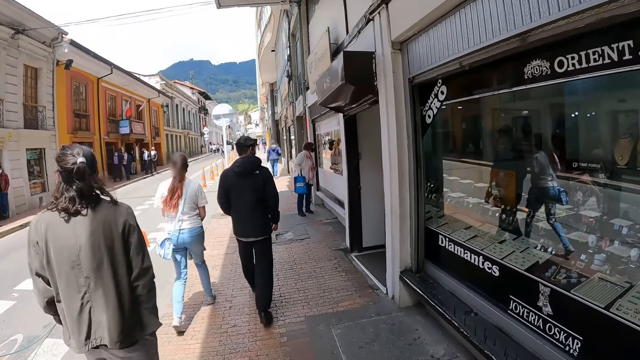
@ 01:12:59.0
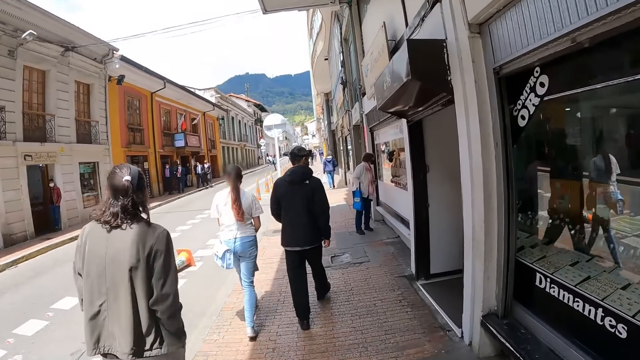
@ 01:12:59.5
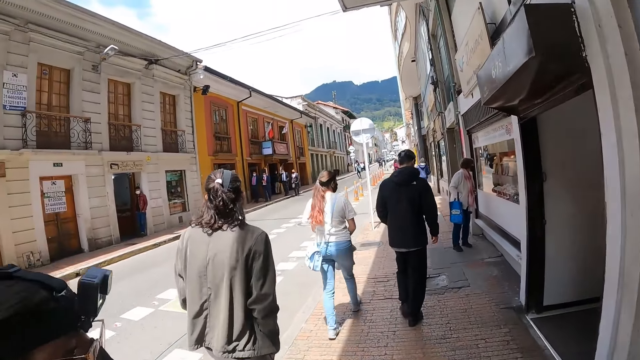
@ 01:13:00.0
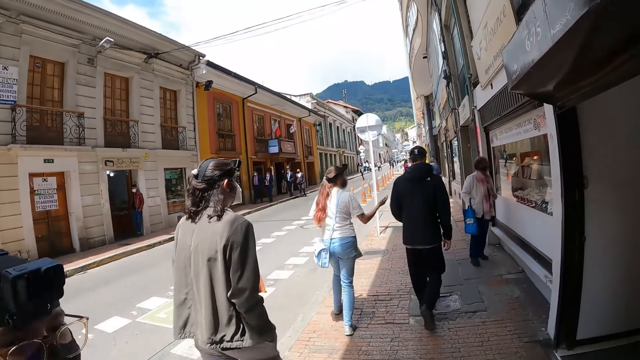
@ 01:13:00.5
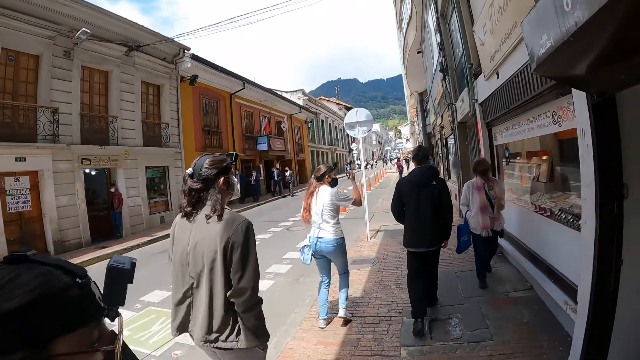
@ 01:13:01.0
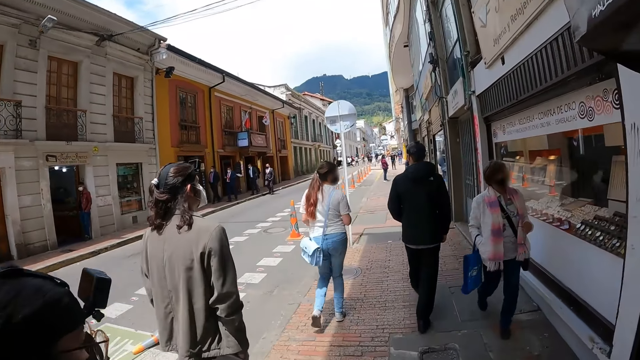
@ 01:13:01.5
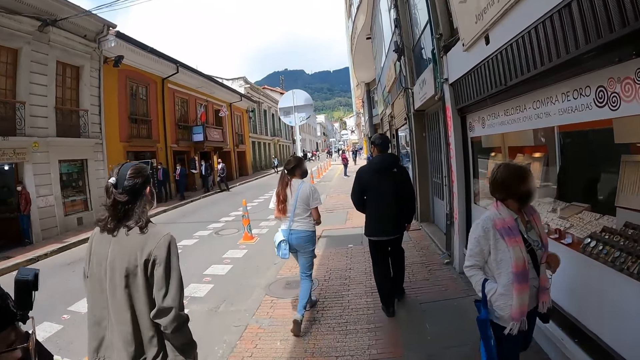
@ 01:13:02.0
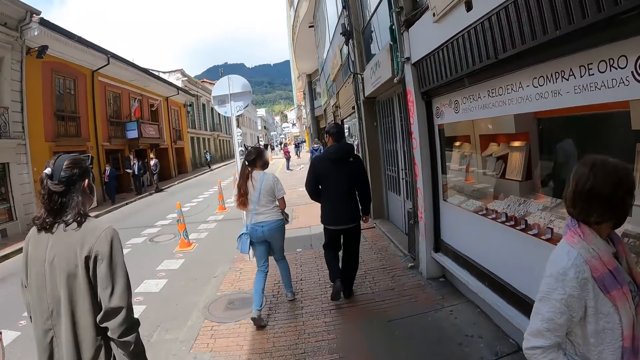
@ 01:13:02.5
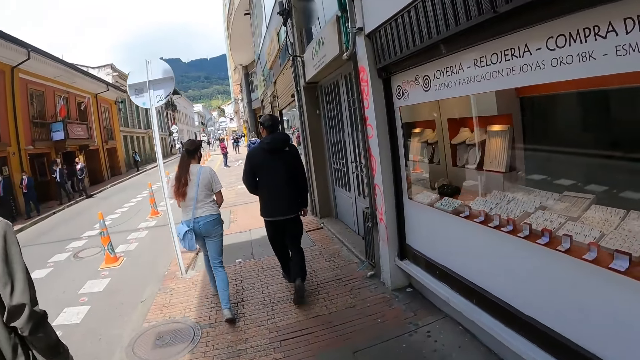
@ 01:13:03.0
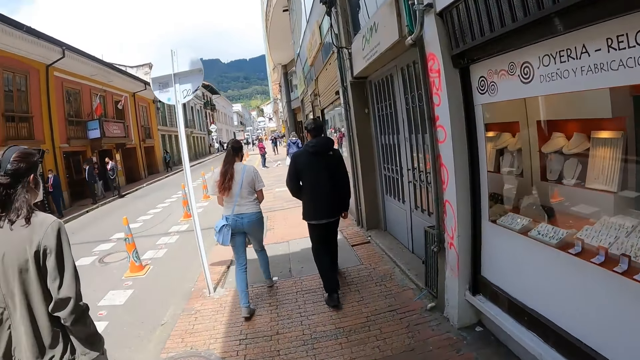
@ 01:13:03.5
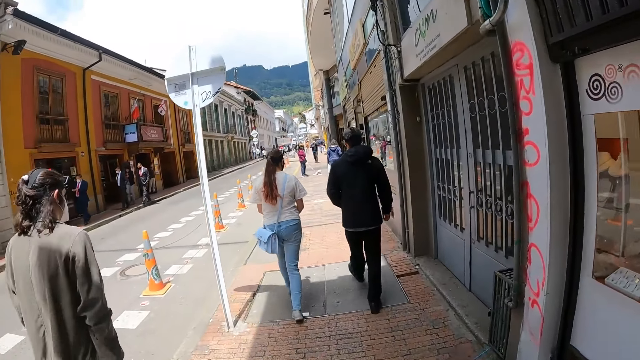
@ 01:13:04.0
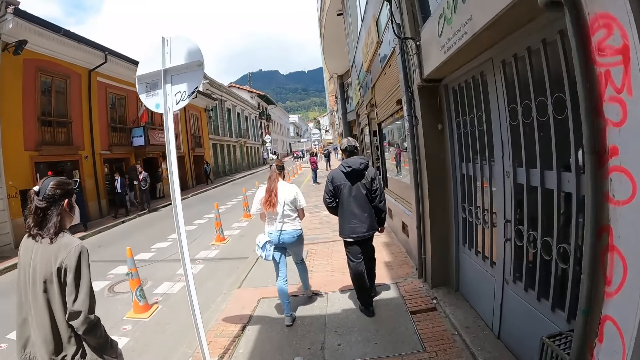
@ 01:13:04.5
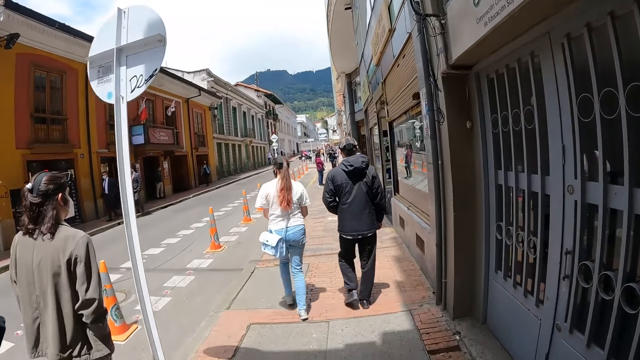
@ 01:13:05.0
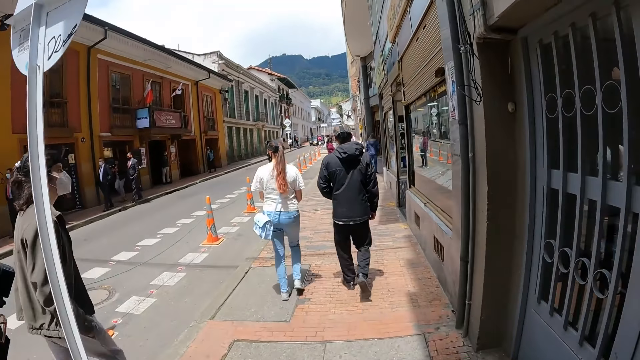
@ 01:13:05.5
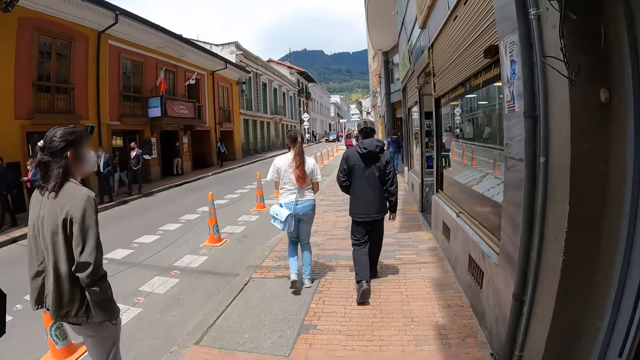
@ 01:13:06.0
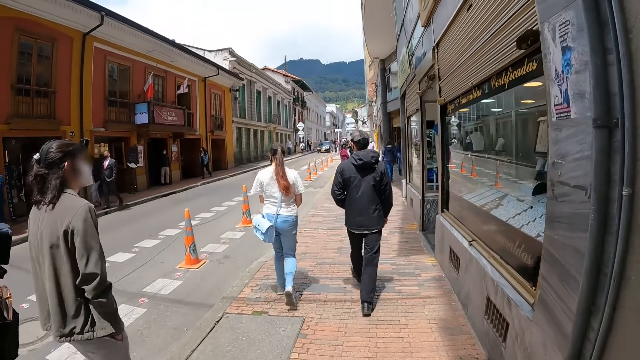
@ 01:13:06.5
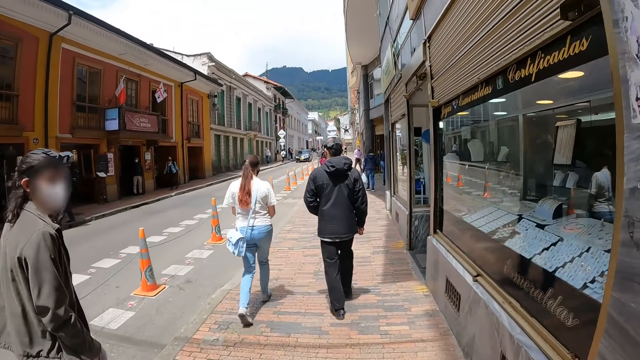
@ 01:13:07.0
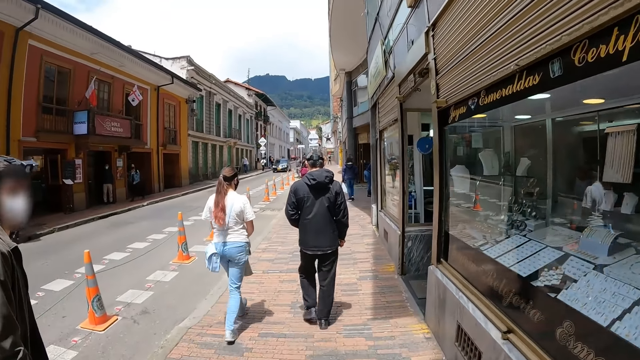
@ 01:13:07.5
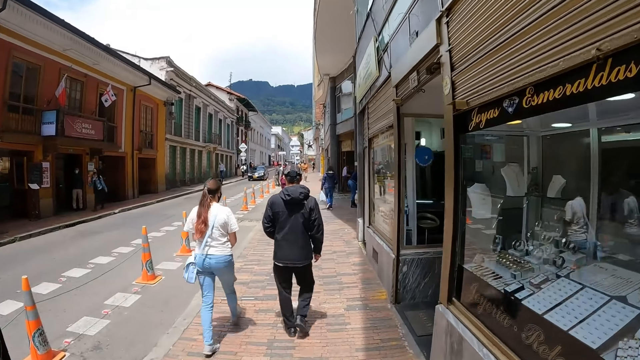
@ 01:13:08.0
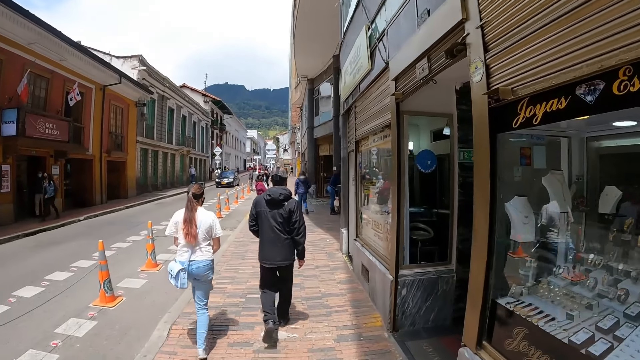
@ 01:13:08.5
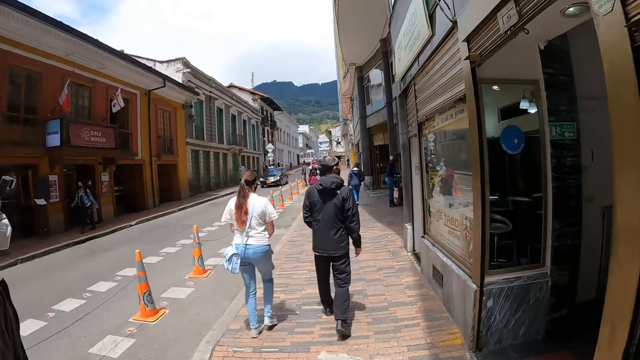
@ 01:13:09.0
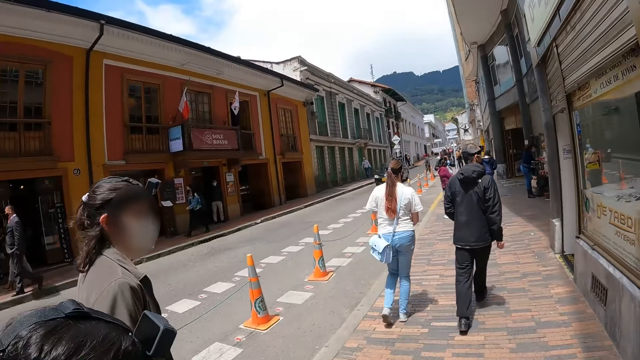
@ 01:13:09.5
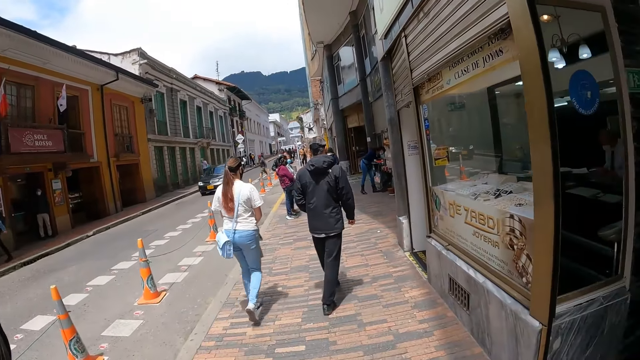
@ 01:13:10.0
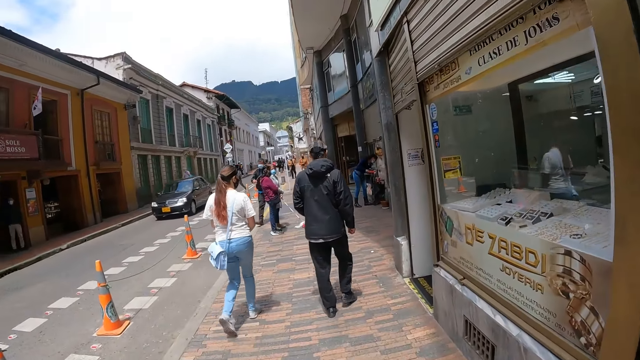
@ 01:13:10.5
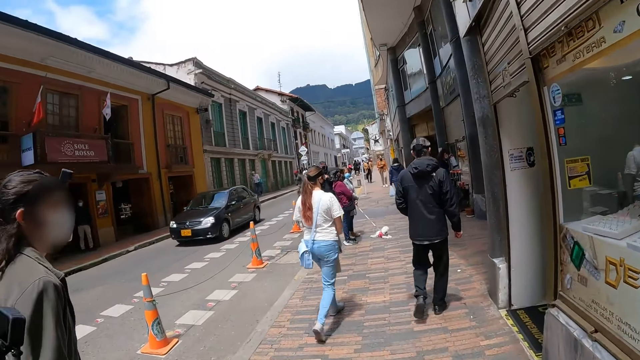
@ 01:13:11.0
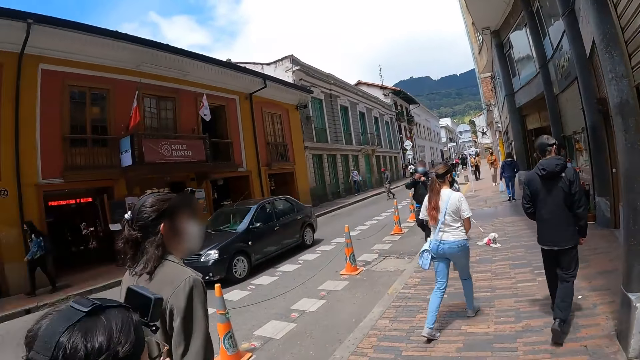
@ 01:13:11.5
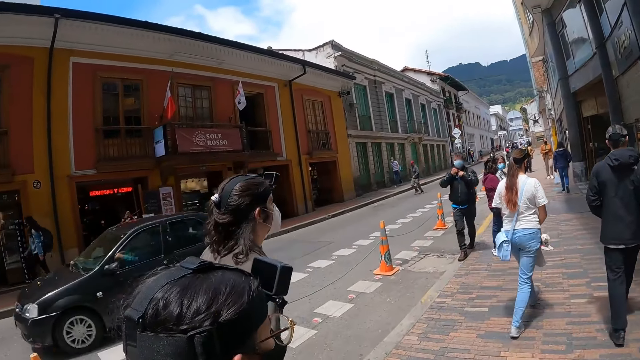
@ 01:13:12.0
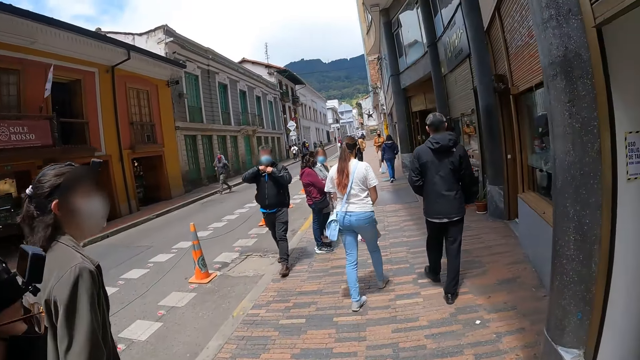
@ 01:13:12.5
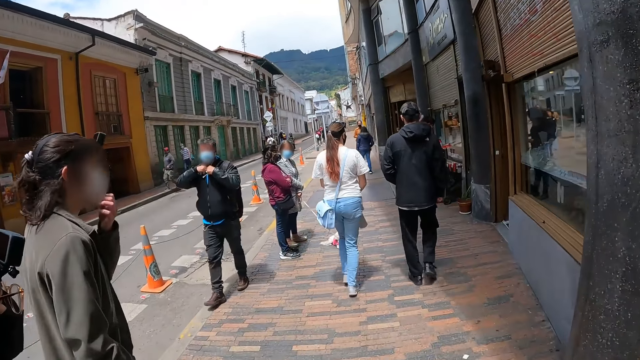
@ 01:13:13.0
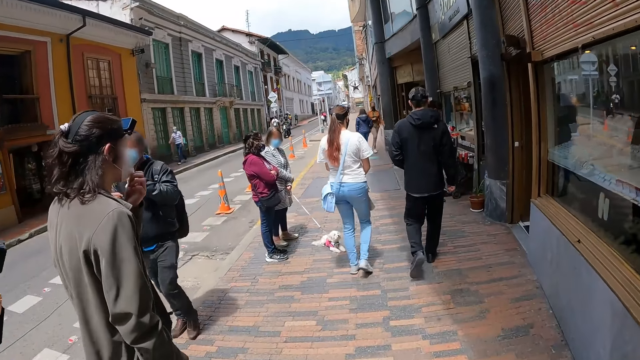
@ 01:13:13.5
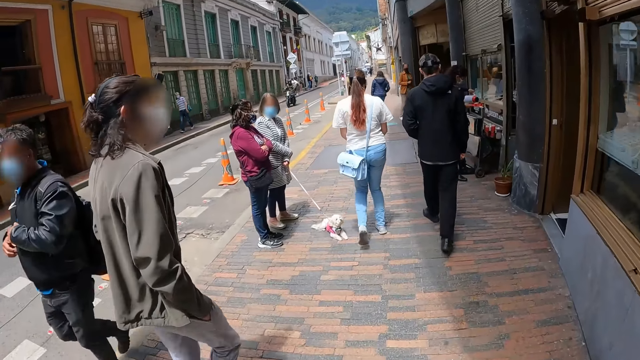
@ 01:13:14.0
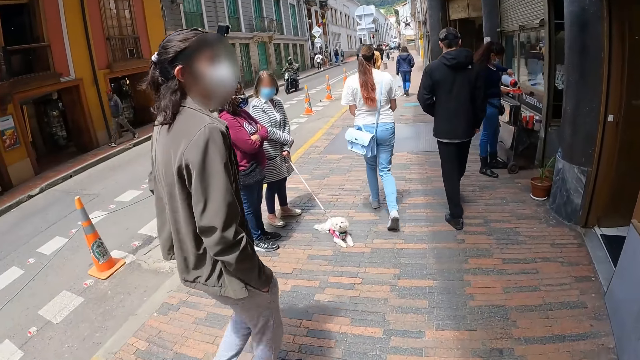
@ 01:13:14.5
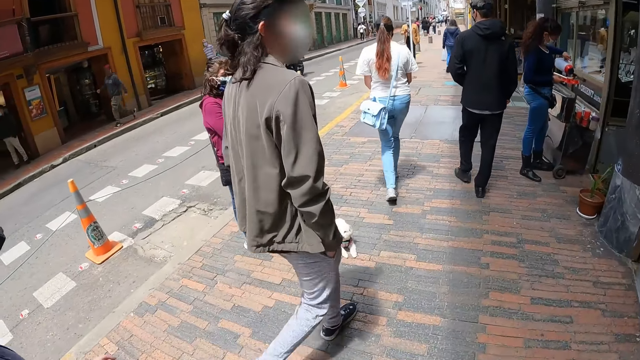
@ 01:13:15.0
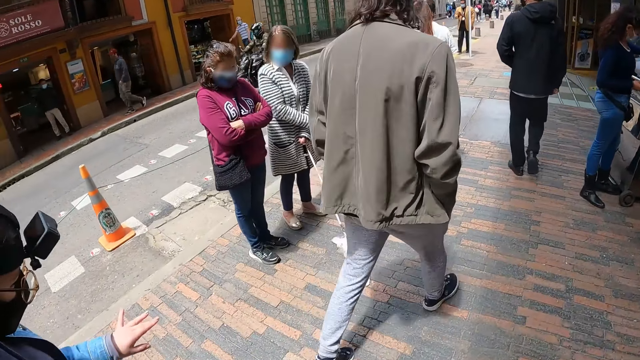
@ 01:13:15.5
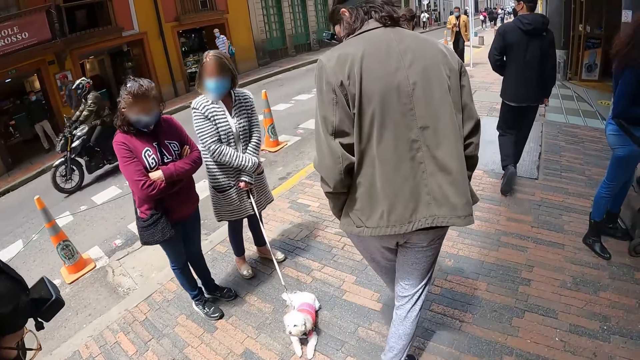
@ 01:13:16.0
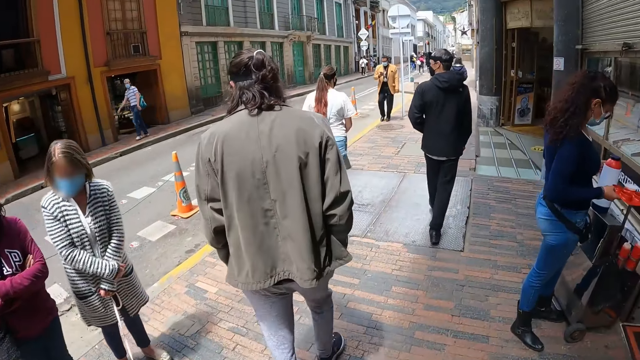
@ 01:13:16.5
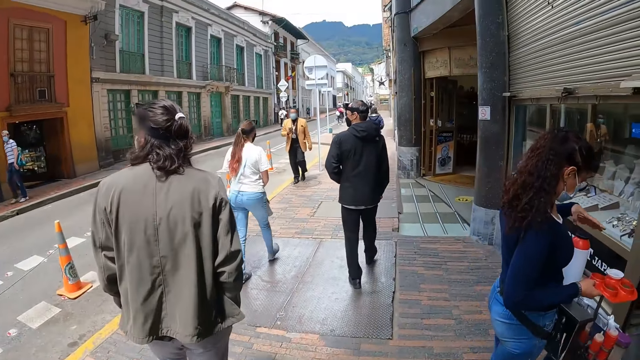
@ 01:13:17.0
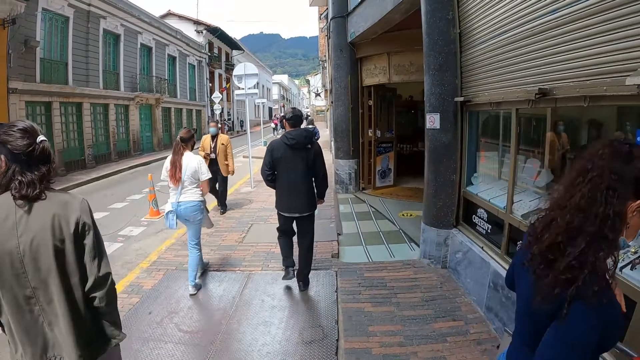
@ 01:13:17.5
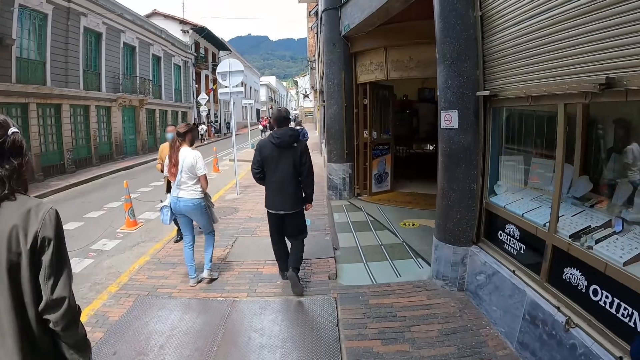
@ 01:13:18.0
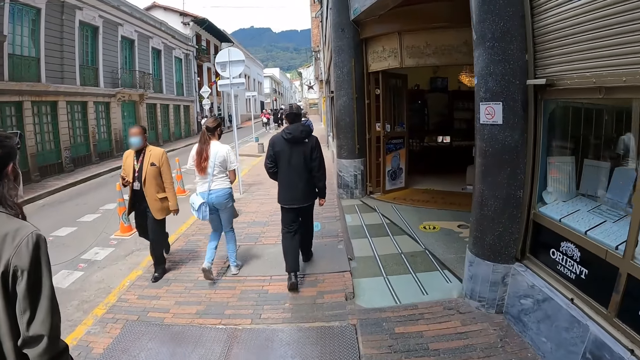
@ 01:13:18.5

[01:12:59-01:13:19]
A woman gestures. The camera wearer walks around the pavement. A man touches the facemask.
